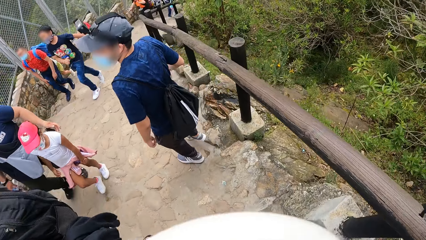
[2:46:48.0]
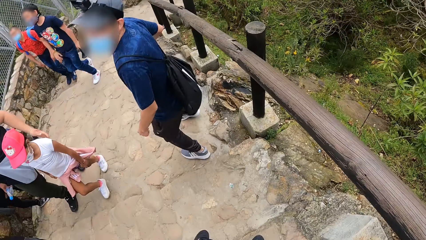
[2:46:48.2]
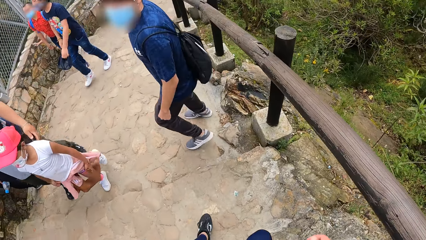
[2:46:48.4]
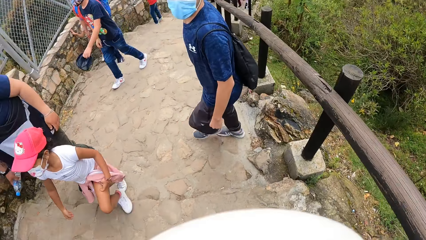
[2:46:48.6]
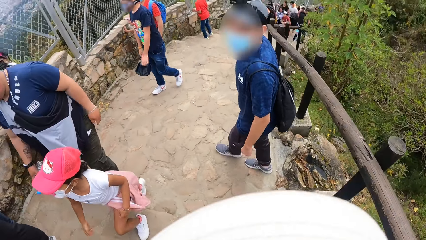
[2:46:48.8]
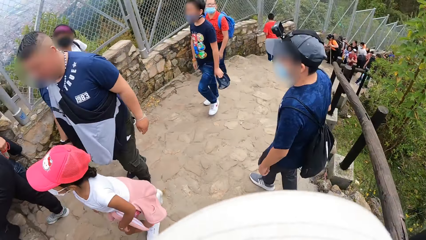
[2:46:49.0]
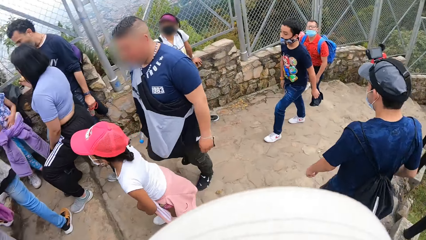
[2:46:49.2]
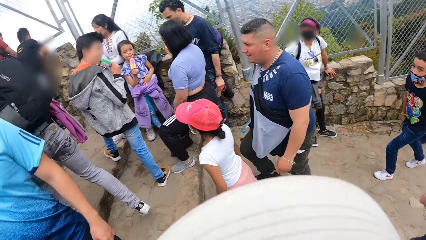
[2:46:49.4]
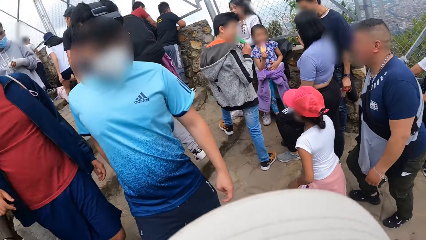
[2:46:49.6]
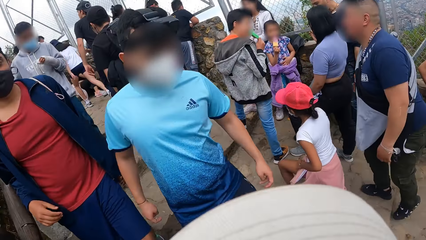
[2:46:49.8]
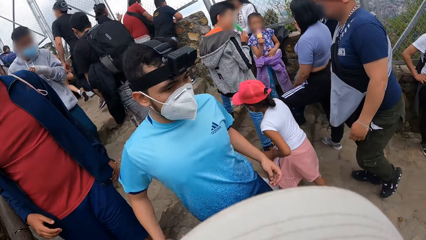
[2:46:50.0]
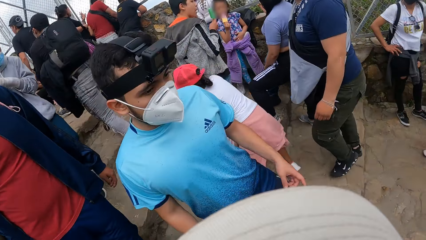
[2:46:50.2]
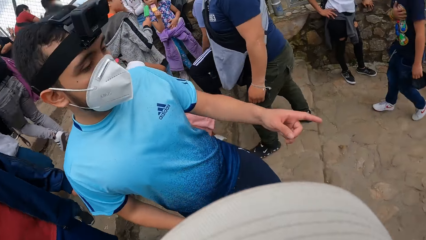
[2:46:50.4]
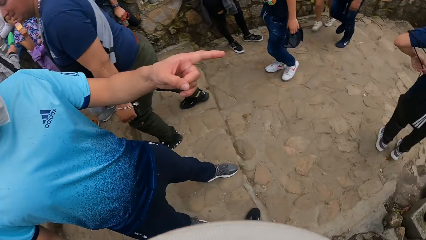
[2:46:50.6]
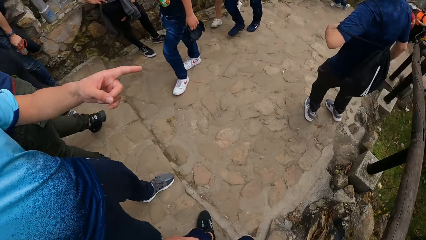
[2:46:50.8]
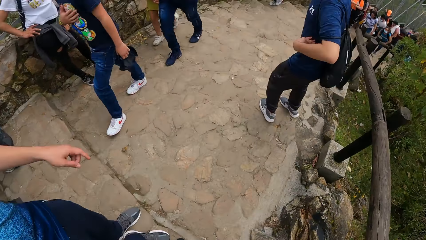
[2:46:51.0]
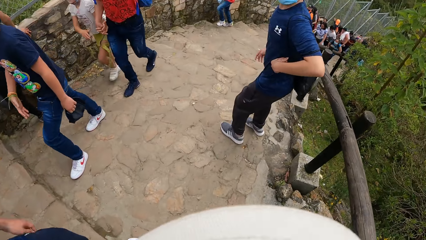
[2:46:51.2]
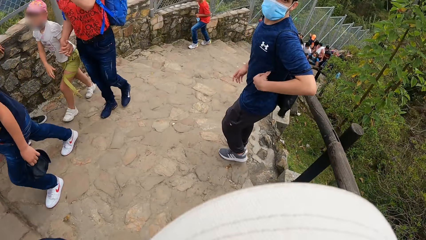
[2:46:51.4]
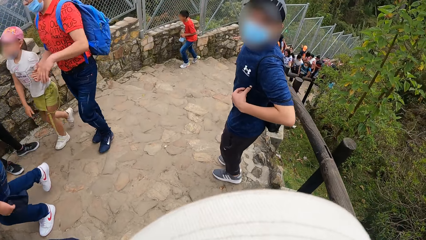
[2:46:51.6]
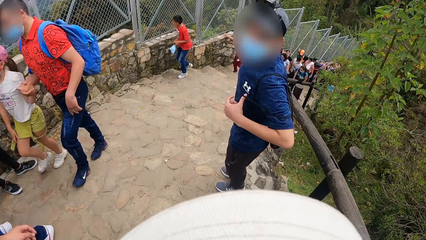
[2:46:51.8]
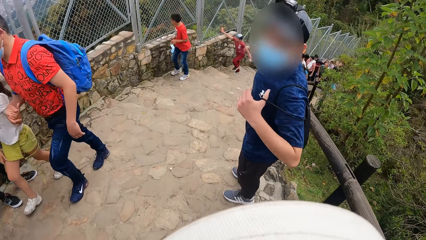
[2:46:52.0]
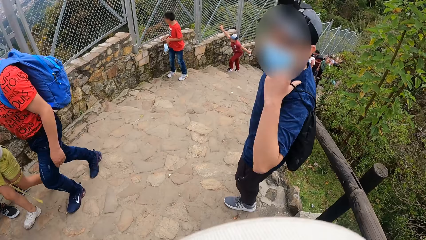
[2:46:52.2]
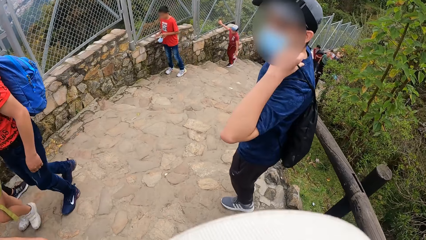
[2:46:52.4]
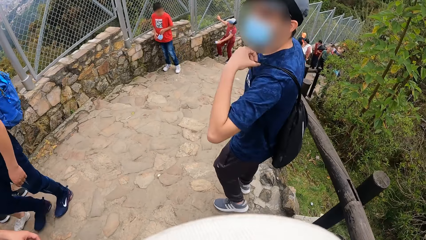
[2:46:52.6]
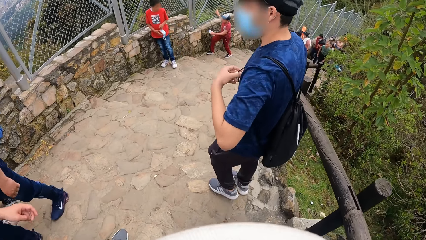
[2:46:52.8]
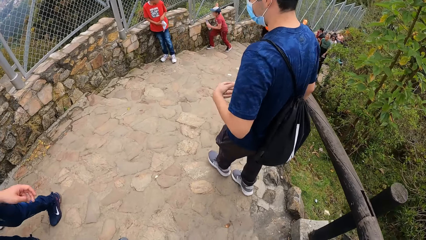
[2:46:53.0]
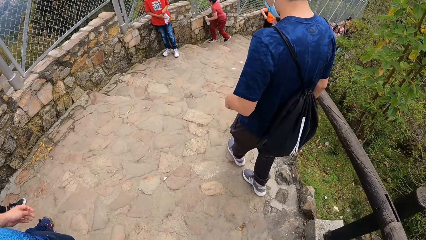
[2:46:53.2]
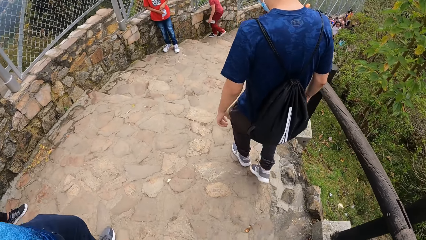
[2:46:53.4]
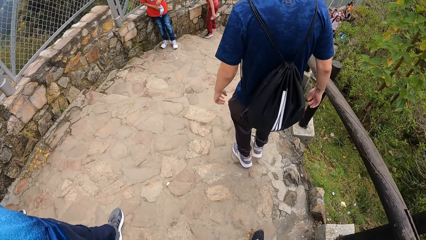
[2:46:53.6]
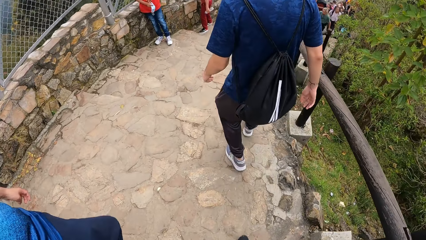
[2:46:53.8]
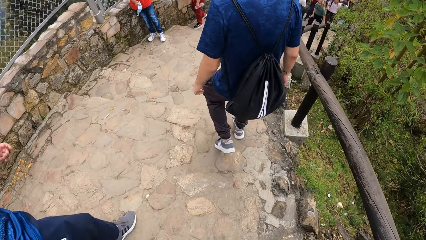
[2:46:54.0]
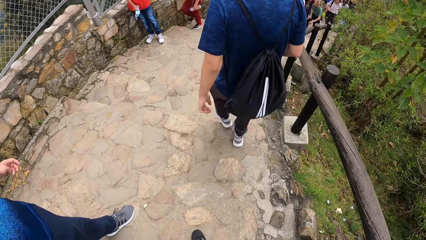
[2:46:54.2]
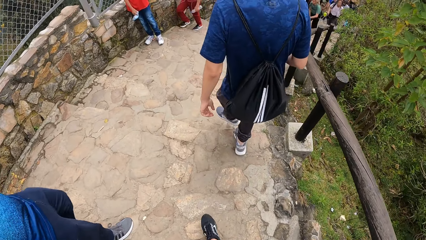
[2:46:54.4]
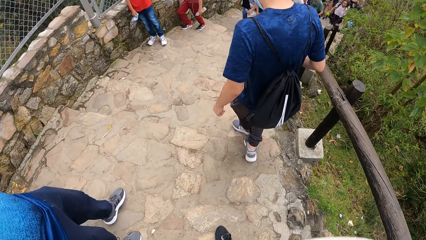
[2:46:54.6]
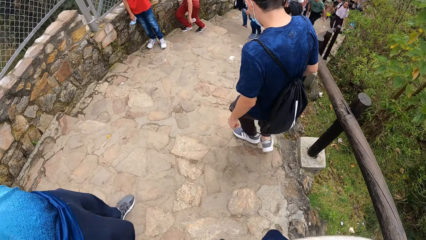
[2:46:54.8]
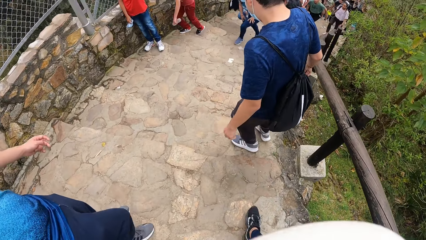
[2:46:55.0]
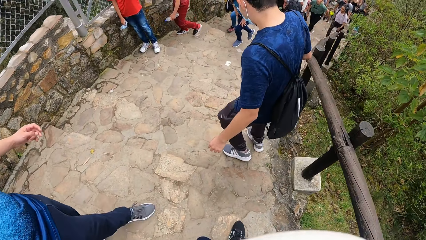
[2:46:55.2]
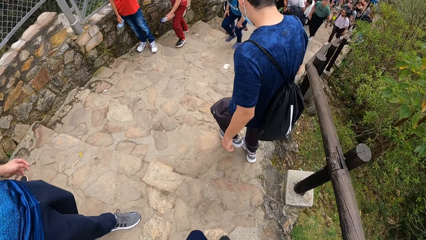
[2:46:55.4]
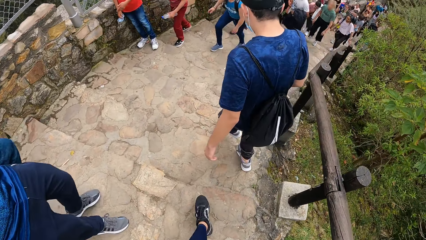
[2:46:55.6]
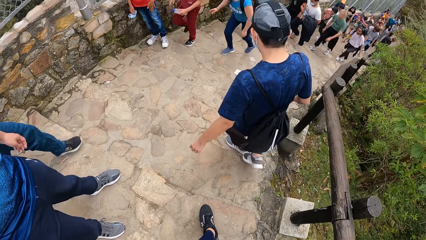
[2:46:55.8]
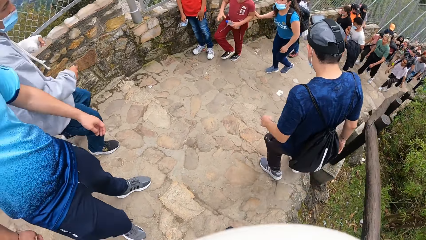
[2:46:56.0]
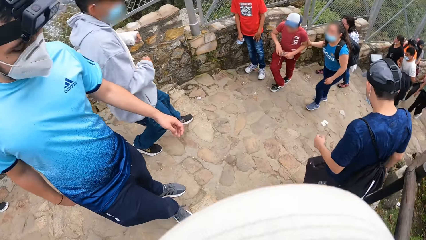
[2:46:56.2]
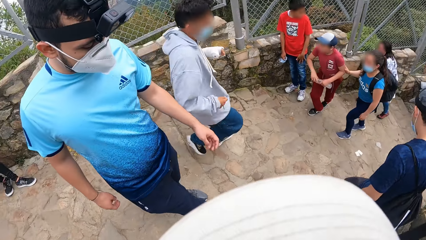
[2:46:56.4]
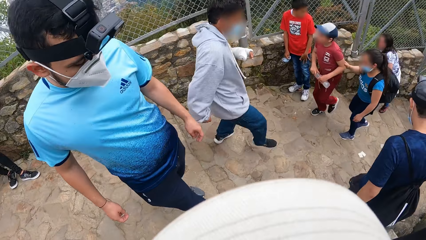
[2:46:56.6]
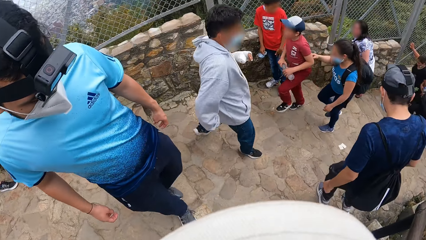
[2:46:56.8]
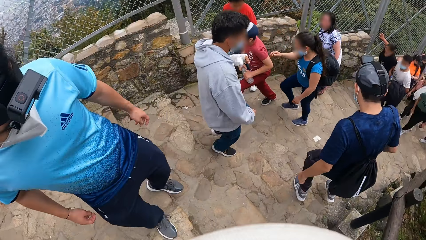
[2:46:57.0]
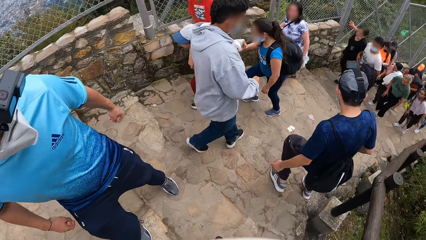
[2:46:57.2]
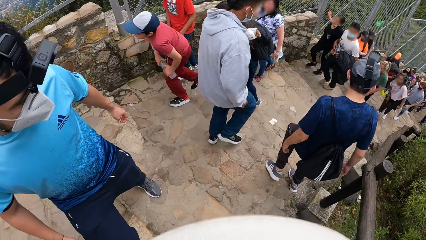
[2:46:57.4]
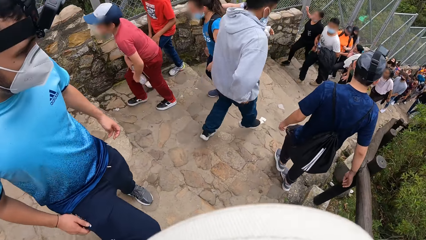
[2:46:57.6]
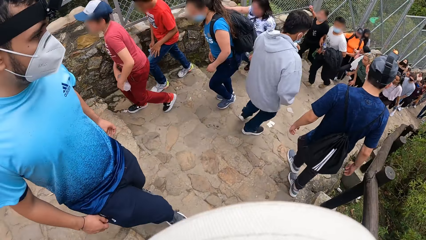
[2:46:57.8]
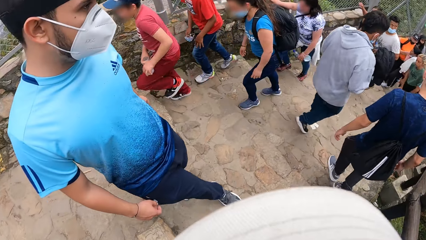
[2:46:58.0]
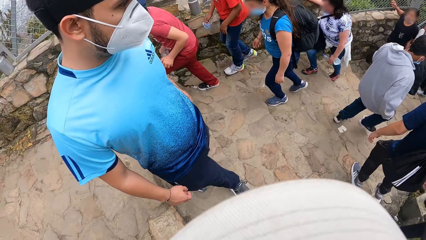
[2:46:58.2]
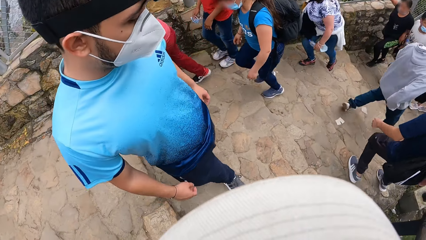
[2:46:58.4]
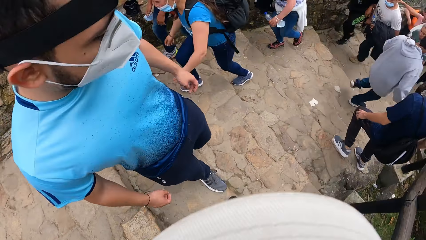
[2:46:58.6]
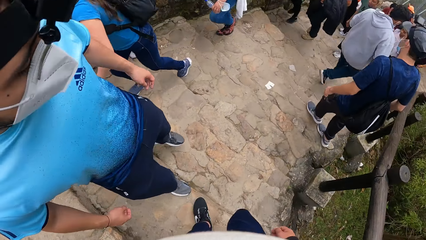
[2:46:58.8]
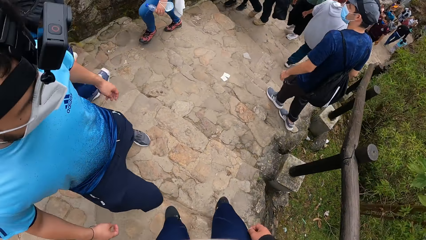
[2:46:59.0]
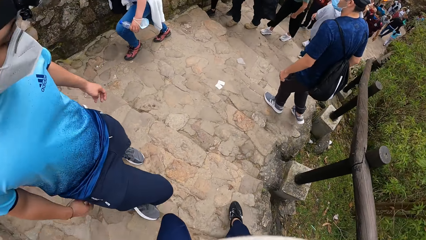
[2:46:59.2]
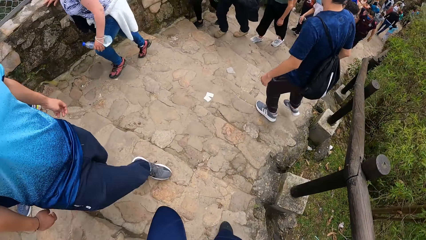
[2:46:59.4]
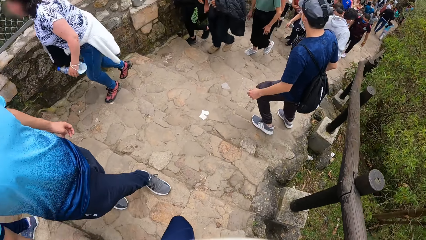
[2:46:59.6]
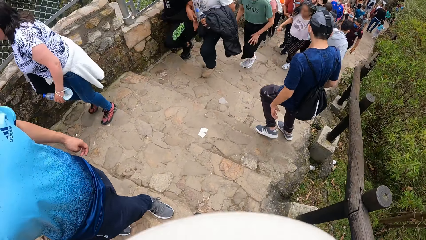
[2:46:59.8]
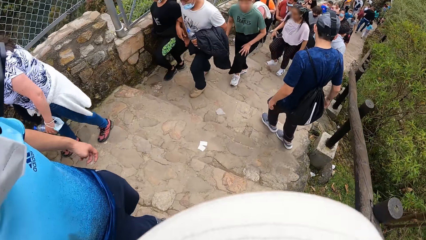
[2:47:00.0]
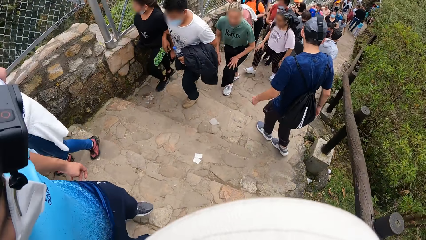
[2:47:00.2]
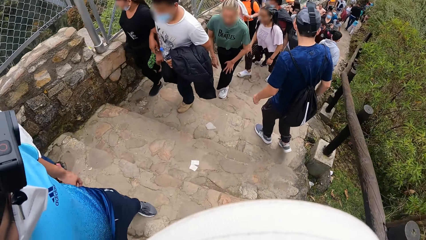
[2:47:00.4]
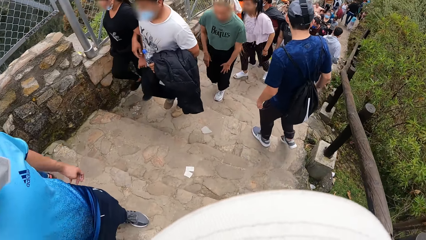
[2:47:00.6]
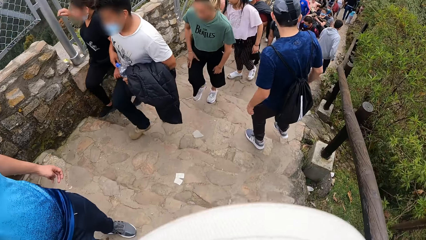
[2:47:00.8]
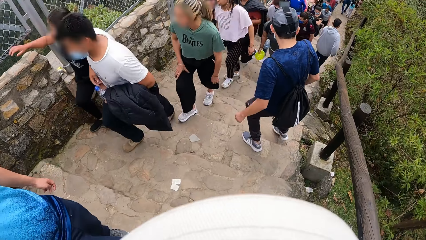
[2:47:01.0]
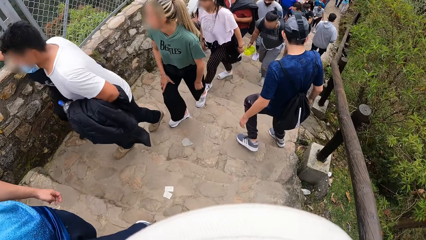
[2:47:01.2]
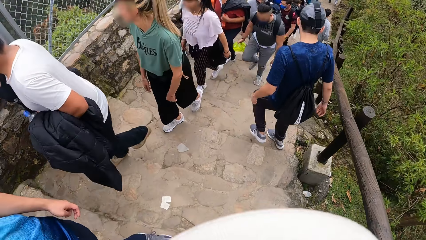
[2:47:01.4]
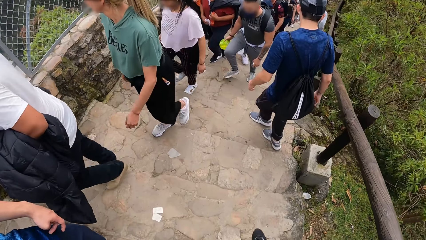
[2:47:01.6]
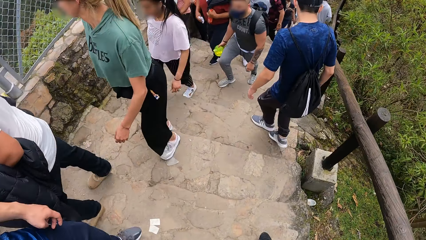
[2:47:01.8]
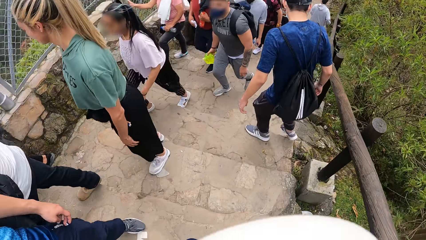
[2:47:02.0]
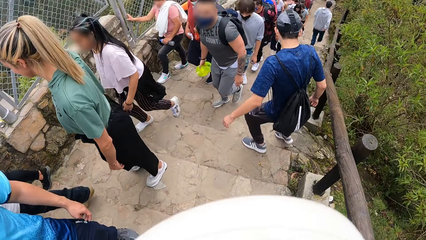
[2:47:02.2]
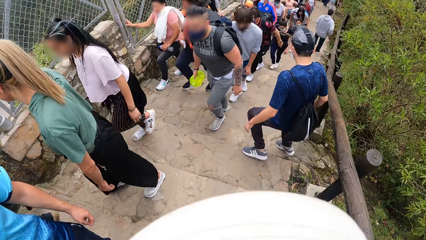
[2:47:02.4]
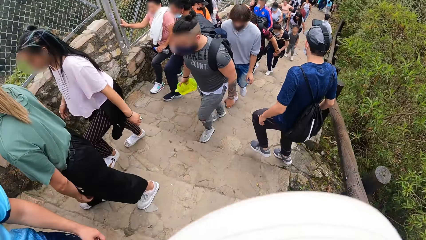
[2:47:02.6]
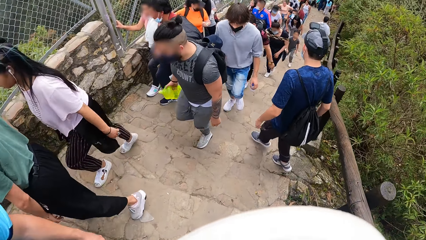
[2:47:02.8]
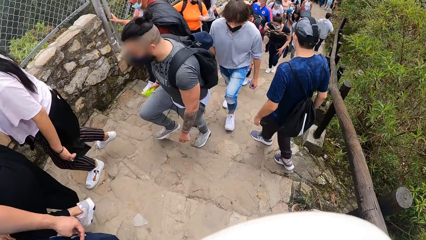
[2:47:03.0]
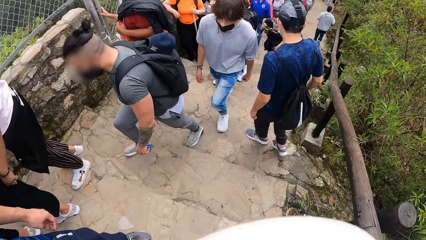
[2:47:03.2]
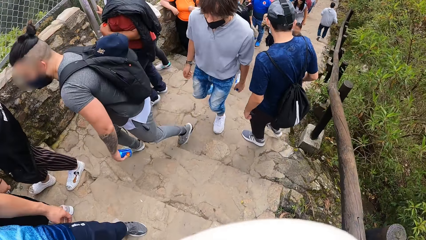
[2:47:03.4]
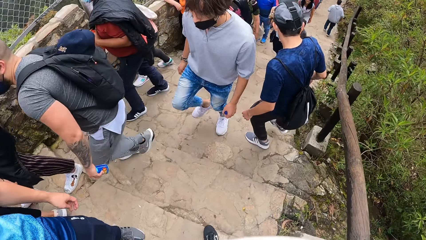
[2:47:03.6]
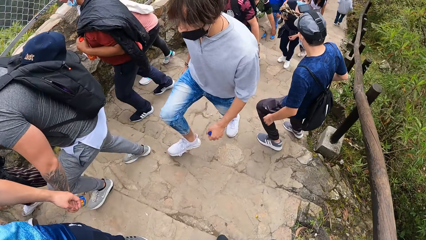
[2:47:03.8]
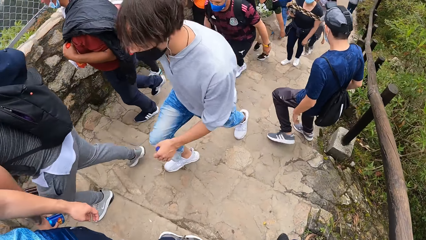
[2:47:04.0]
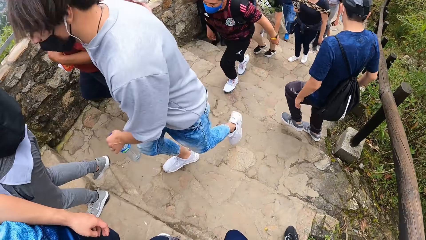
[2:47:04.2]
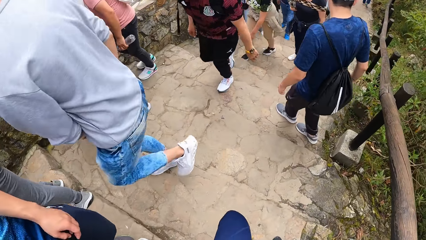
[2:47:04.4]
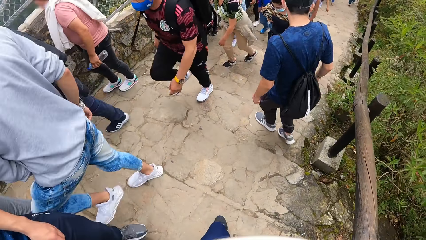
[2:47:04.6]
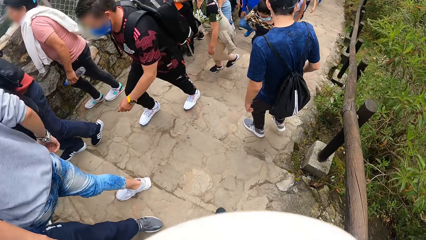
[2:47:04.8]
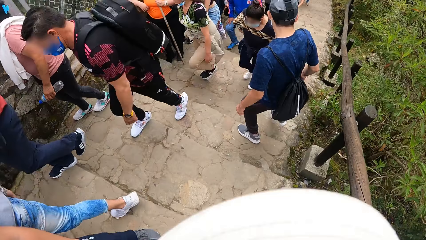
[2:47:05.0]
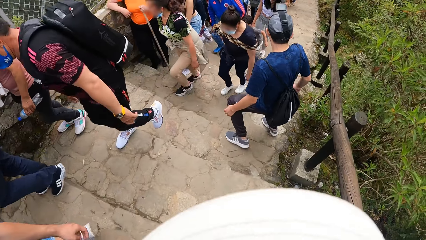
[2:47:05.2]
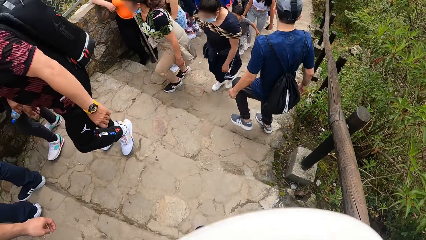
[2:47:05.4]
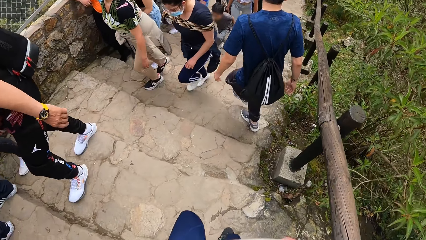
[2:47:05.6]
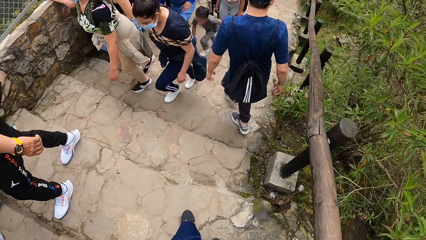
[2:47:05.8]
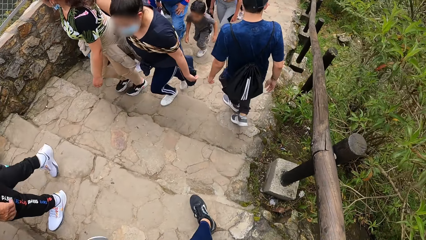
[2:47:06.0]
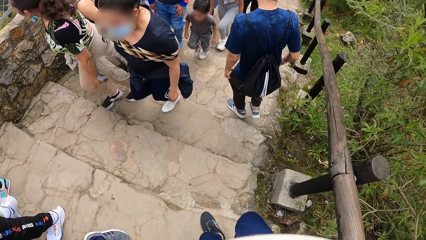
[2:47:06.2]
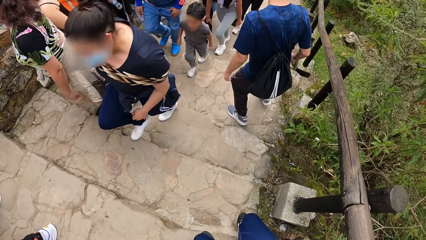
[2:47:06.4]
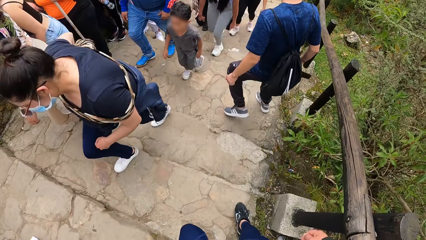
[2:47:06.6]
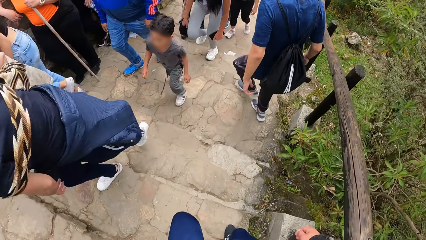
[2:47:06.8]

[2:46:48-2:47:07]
The camera wearer looks around. They interact with a man. The man gestures with his left hand. Another man pulls his sling bag up his left shoulder with his left hand. The camera wearer walks around. They climb down the stairs.
